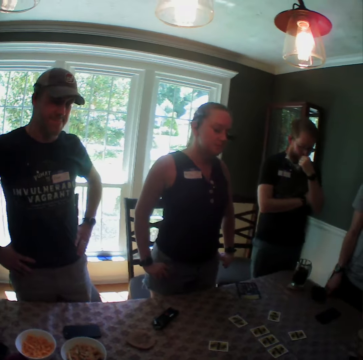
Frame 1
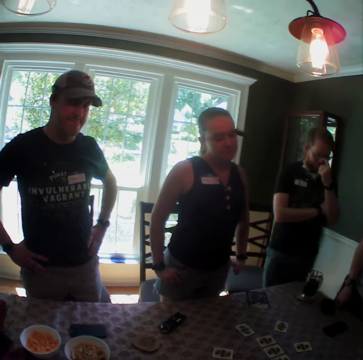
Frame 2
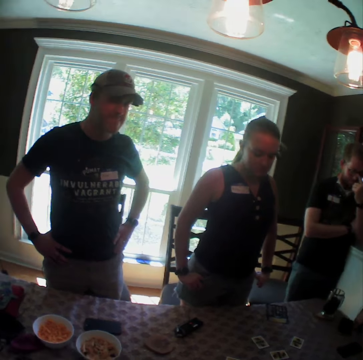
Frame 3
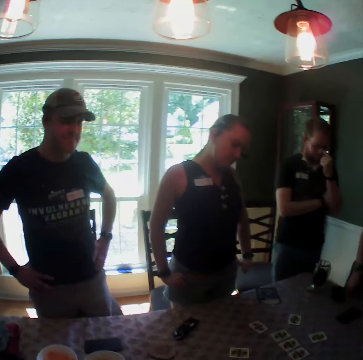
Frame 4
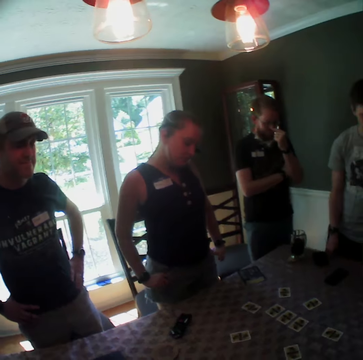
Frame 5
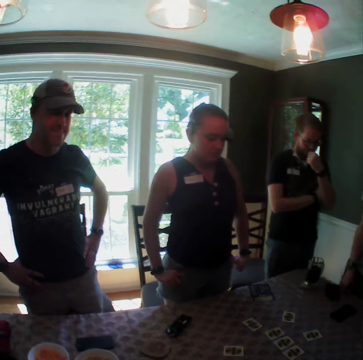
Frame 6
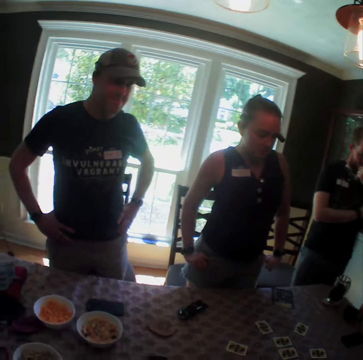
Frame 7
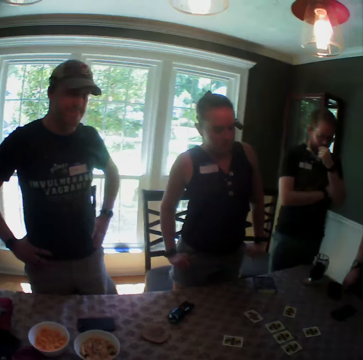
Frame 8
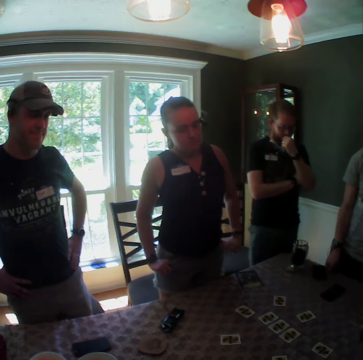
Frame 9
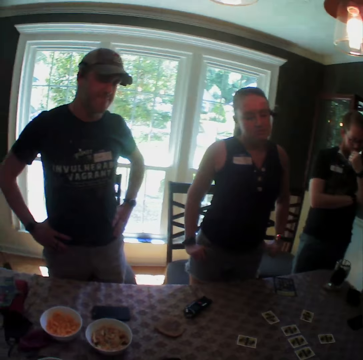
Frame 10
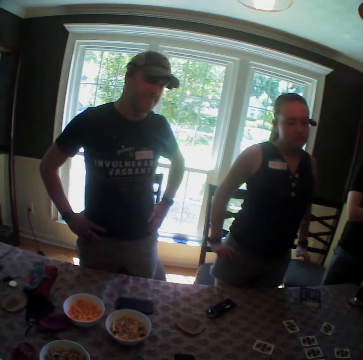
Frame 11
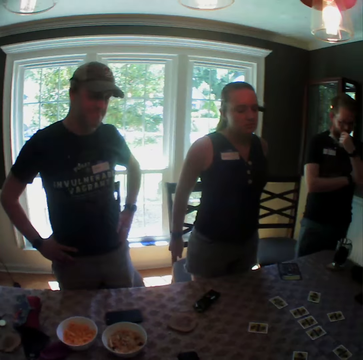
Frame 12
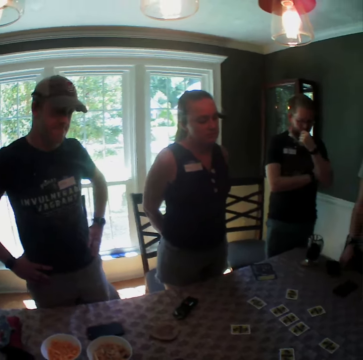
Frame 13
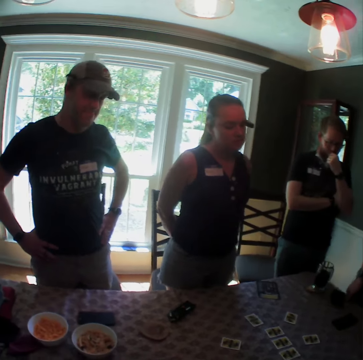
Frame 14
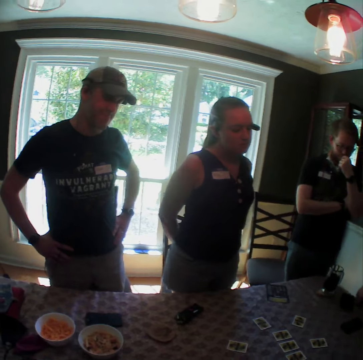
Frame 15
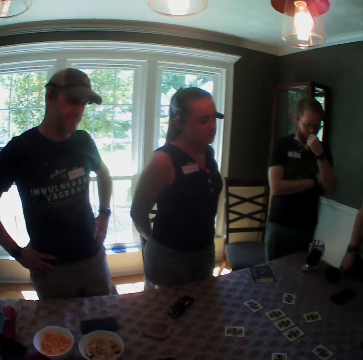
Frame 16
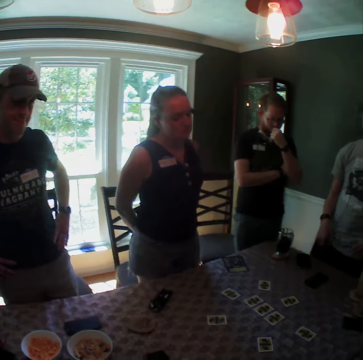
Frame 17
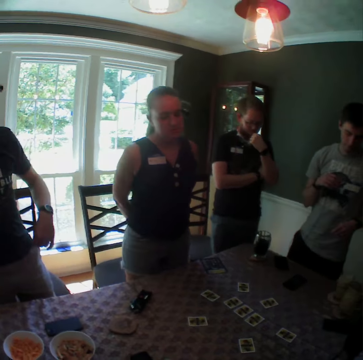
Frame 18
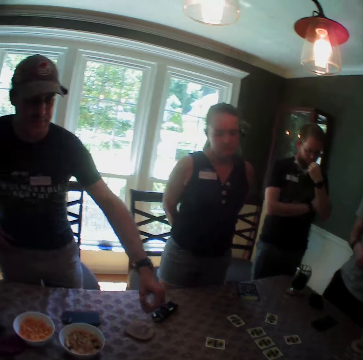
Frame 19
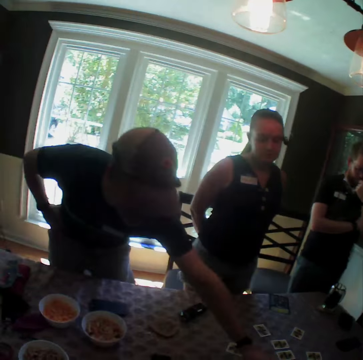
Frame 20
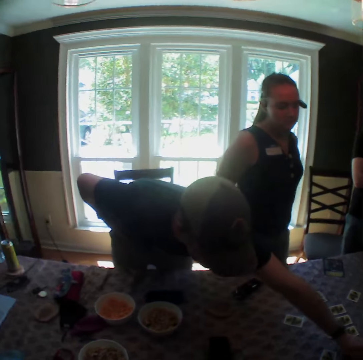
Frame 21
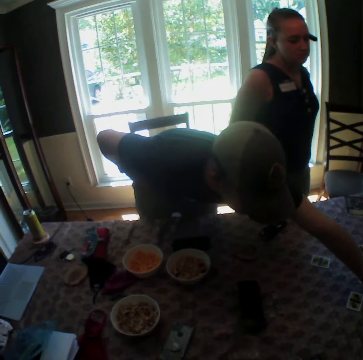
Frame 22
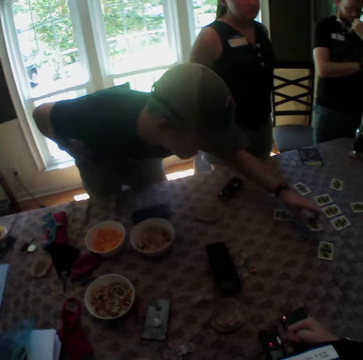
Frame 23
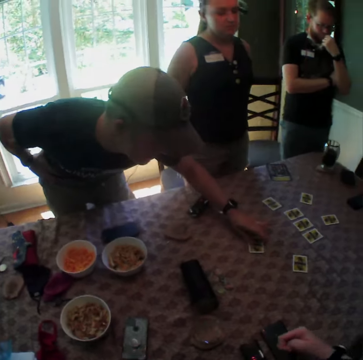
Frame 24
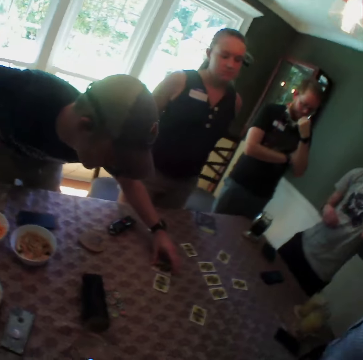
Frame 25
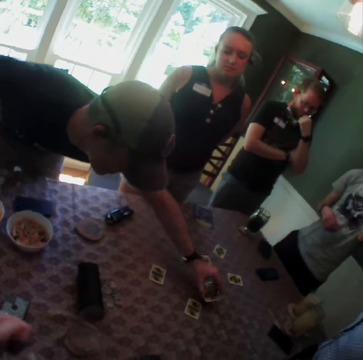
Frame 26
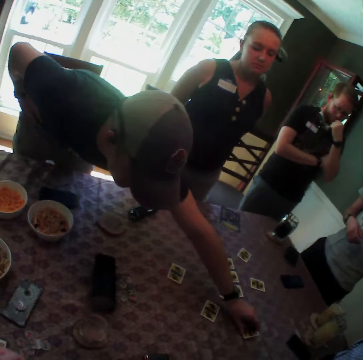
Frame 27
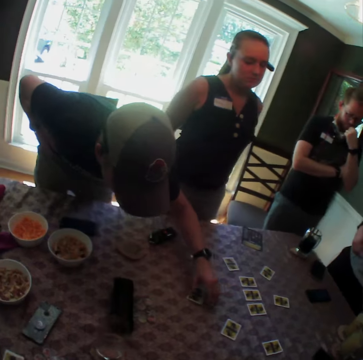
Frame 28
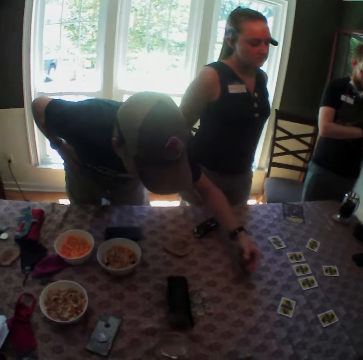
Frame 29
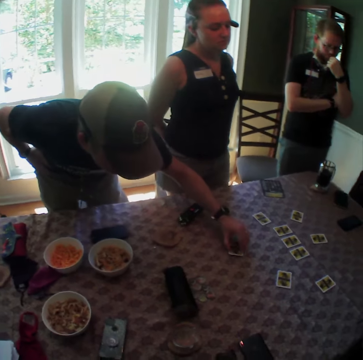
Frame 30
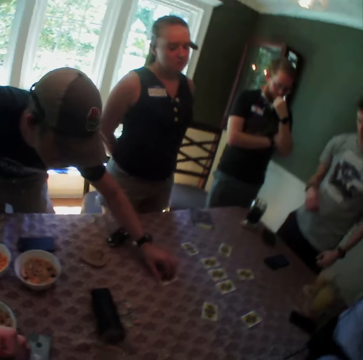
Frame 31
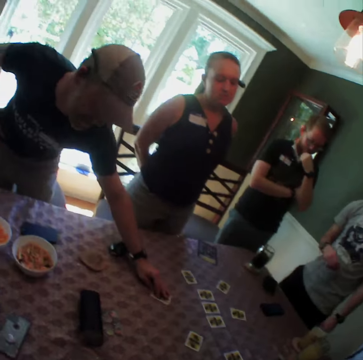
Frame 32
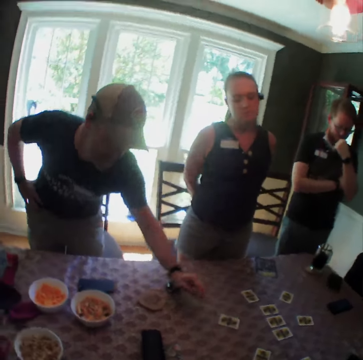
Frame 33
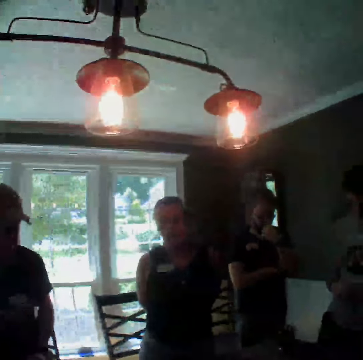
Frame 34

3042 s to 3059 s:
The camera wearer looks around. A man stretches his left hand towards the table. The man switches the position of two cards and flips a card with his left hand.

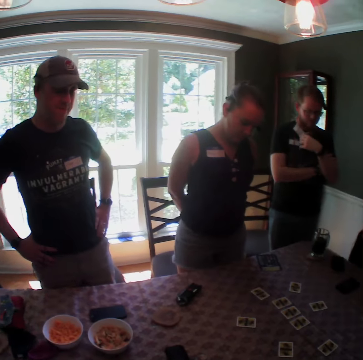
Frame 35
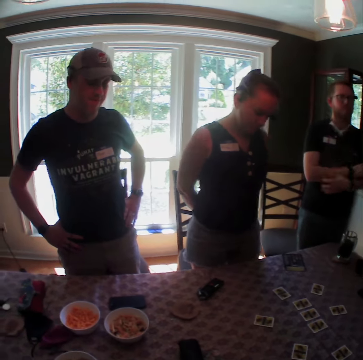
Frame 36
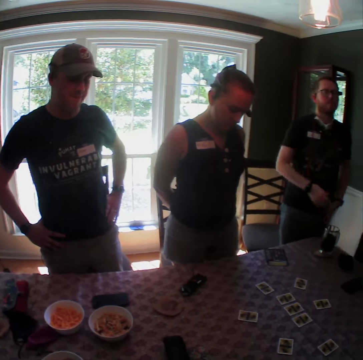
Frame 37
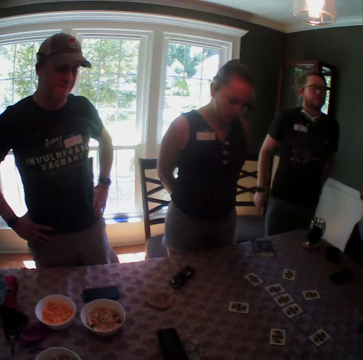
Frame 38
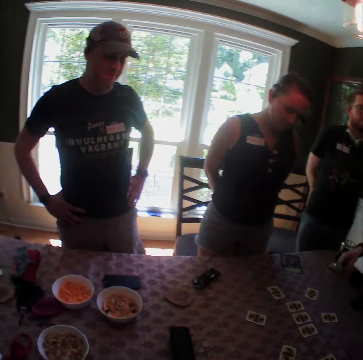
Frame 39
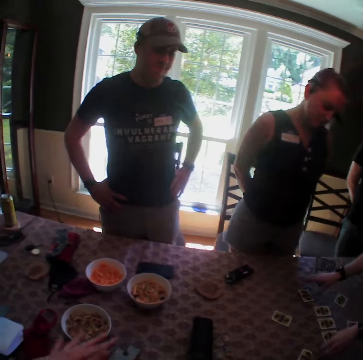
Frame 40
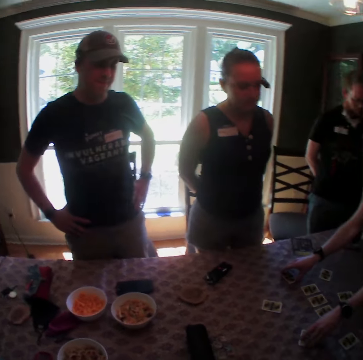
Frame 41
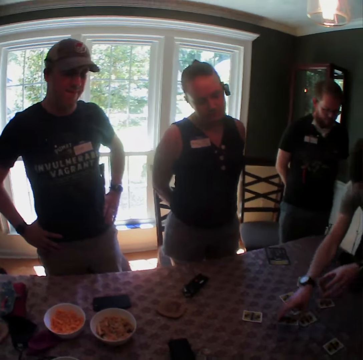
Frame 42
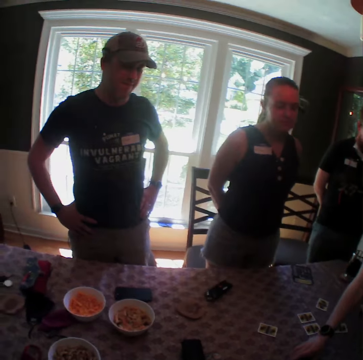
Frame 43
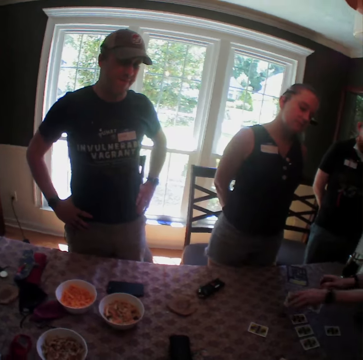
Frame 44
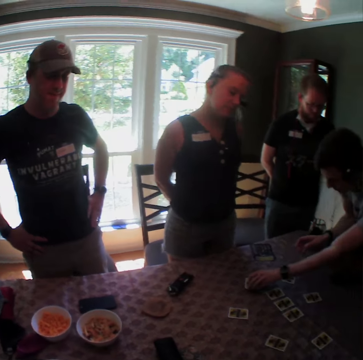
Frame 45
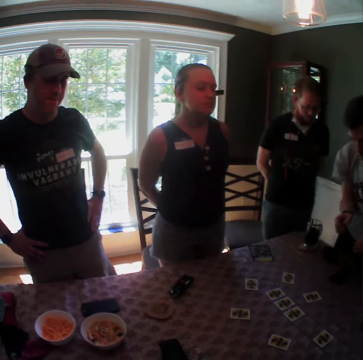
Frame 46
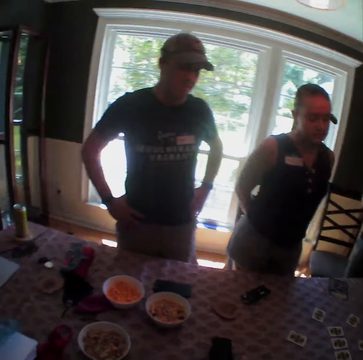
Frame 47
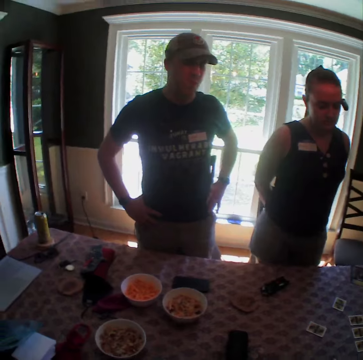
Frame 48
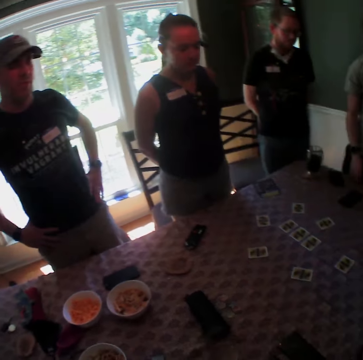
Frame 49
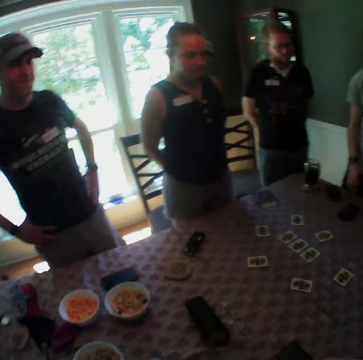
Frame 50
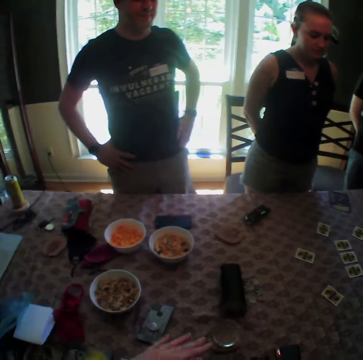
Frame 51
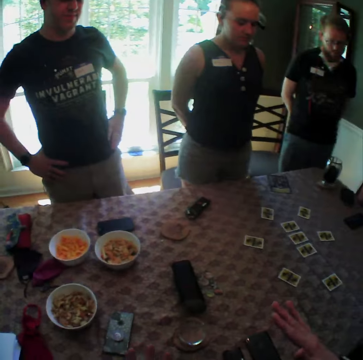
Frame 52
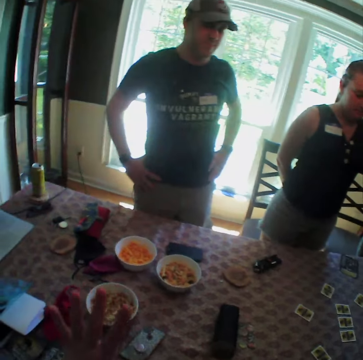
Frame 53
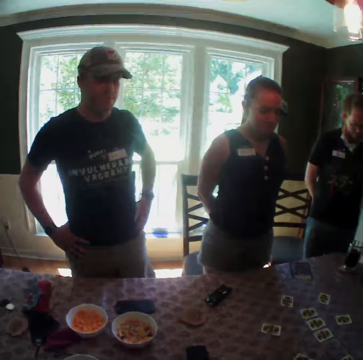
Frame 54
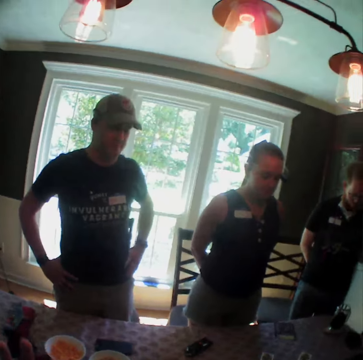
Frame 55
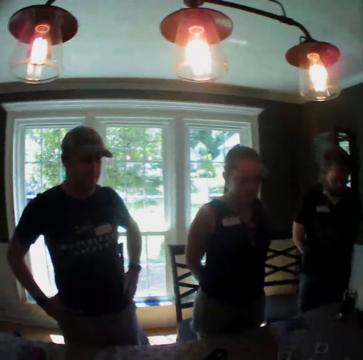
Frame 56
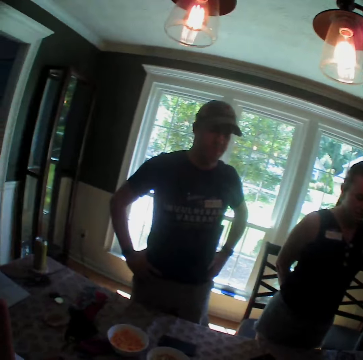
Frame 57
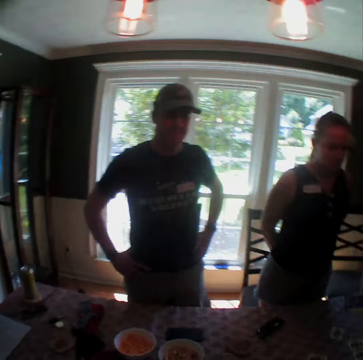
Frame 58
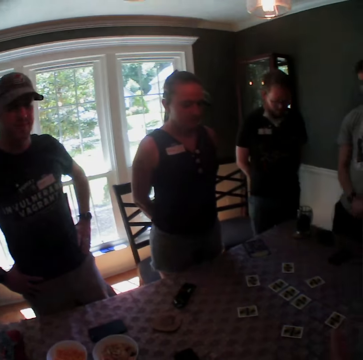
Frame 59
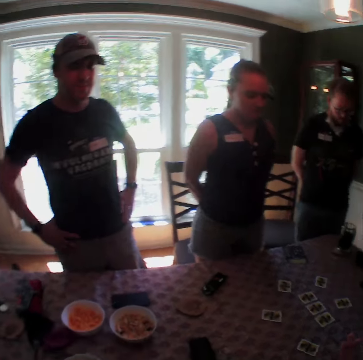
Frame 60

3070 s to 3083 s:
A man switches the position of two cards with both hands. The camera wearer raises both of her hands.

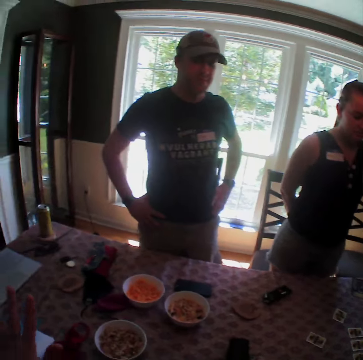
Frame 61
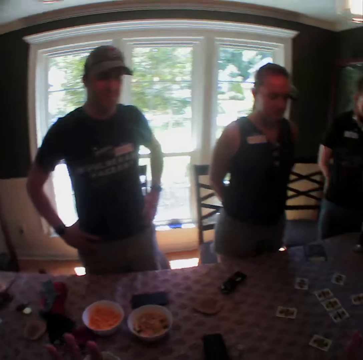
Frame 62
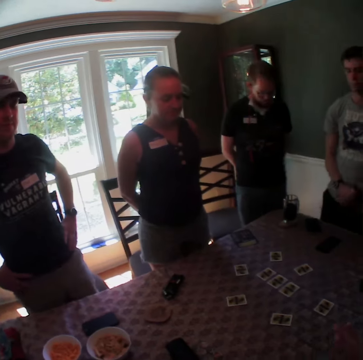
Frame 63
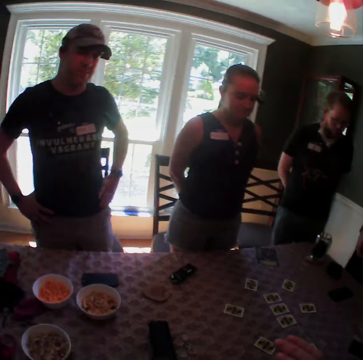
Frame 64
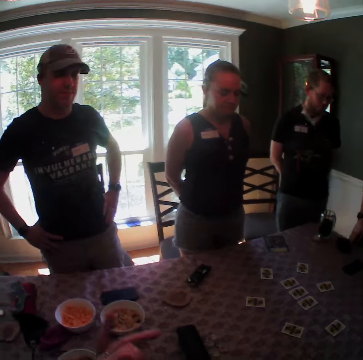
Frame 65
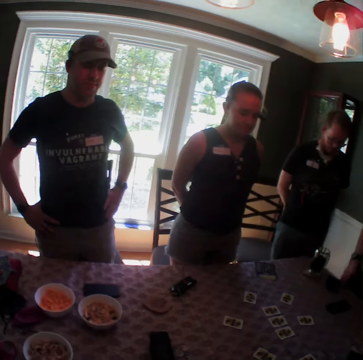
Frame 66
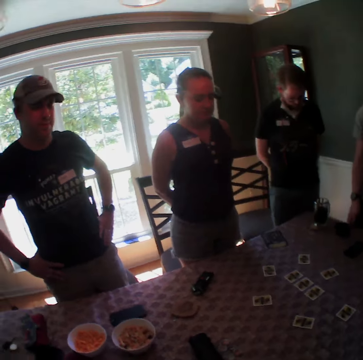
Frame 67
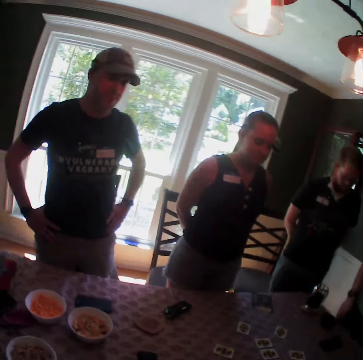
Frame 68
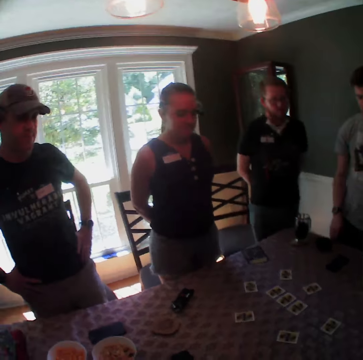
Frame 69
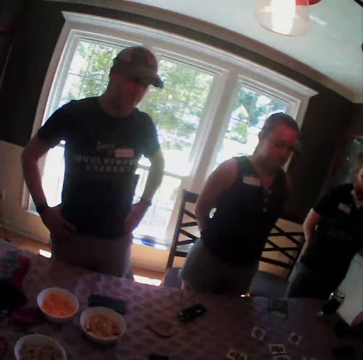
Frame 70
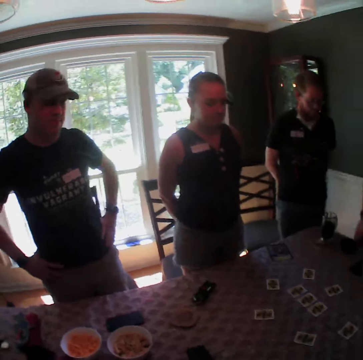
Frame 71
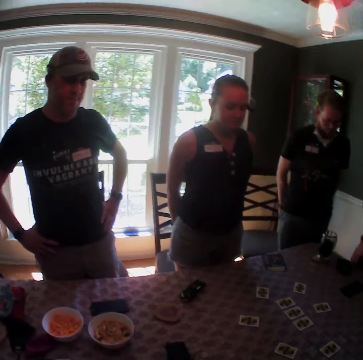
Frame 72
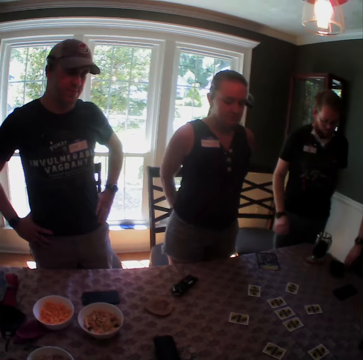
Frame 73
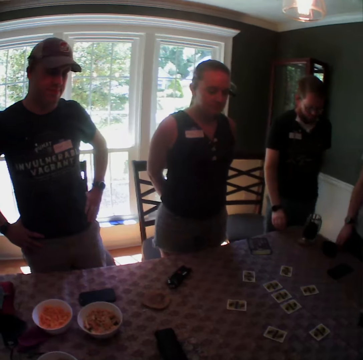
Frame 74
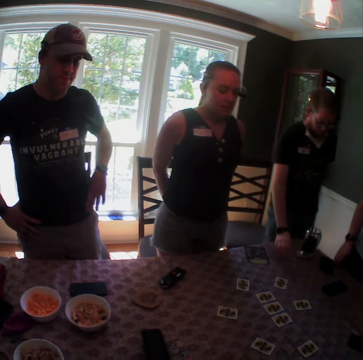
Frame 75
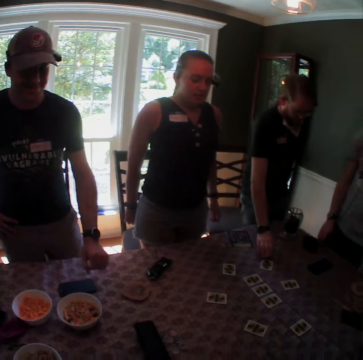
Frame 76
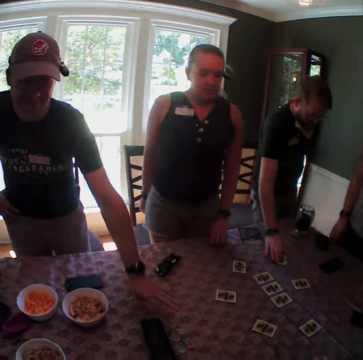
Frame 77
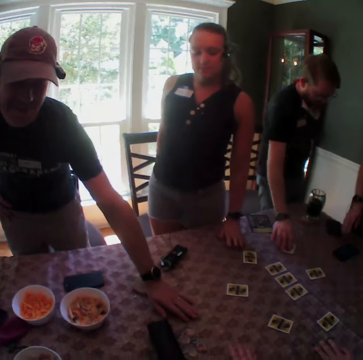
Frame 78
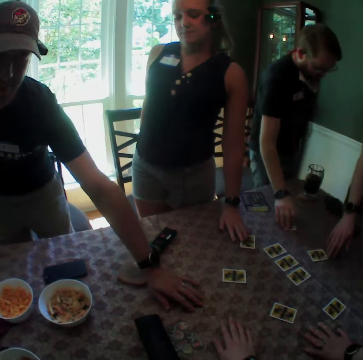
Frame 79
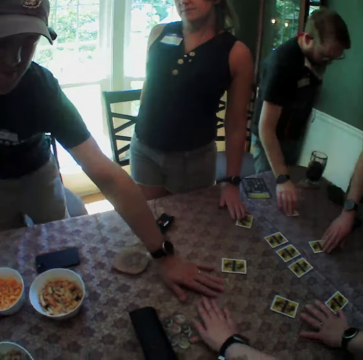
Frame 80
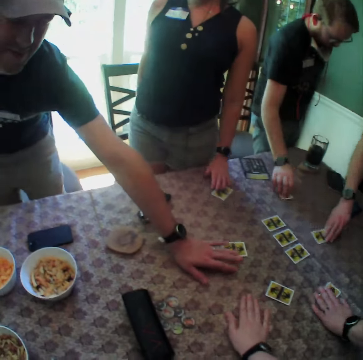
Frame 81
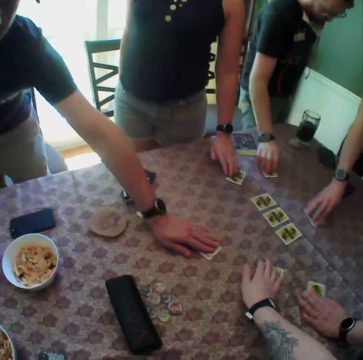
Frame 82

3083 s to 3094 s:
A man stretches his right hand towards a card. Another man stretches his left hand towards a card. The camera wearer stretches her hands towards a card with the group of people. She scrambles her right hand on the table. She taps on the table.
